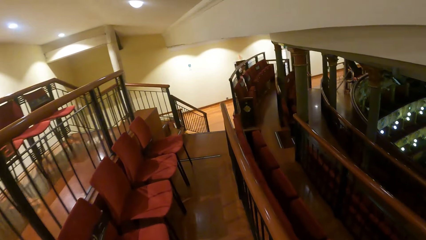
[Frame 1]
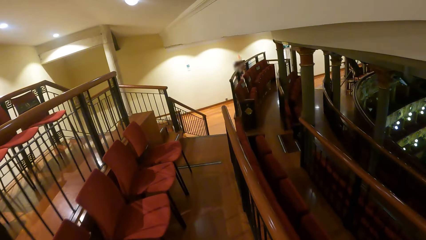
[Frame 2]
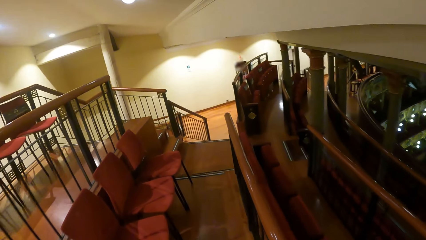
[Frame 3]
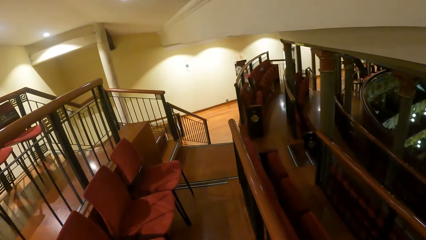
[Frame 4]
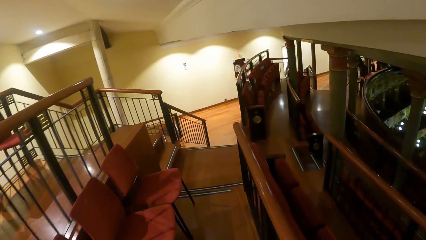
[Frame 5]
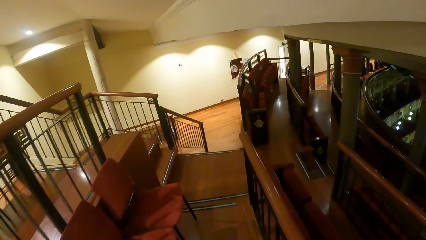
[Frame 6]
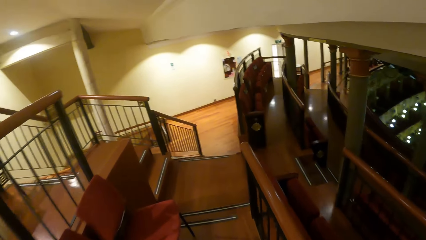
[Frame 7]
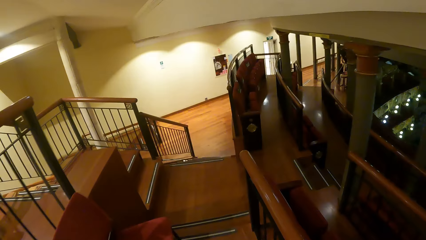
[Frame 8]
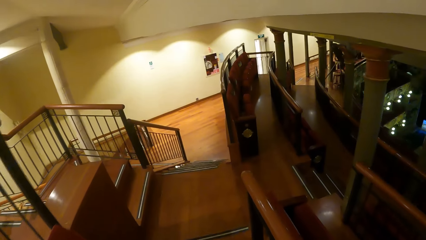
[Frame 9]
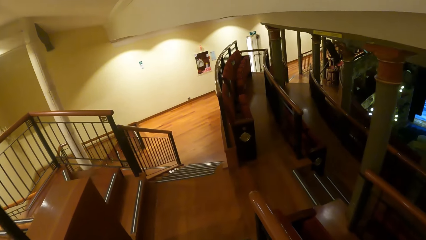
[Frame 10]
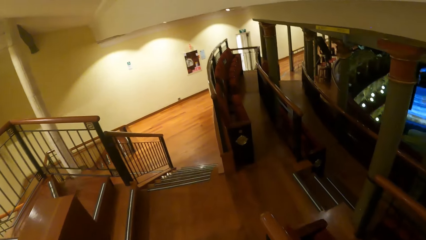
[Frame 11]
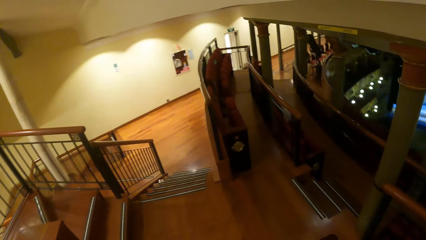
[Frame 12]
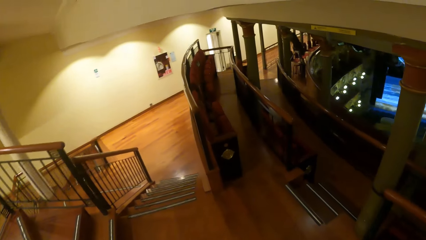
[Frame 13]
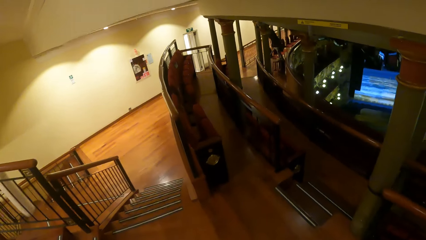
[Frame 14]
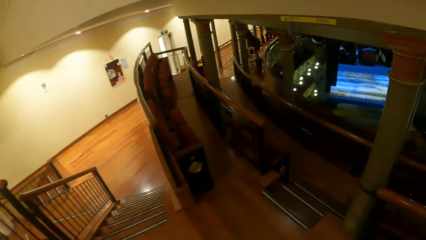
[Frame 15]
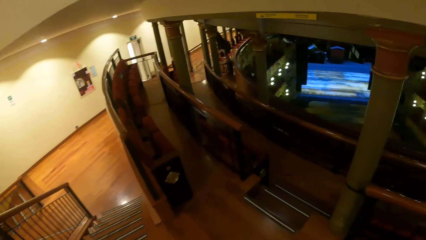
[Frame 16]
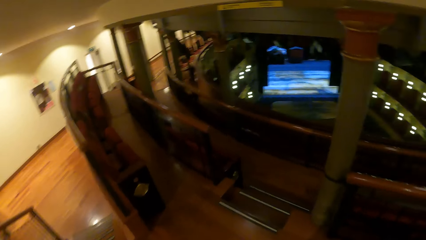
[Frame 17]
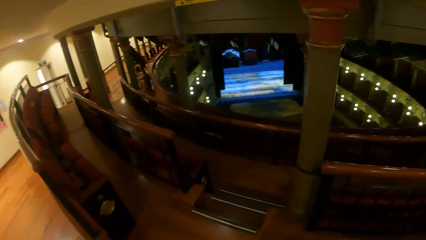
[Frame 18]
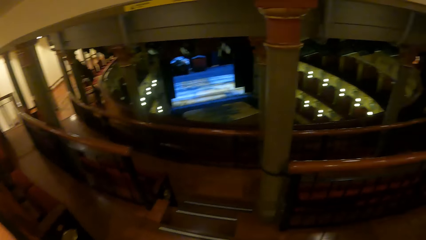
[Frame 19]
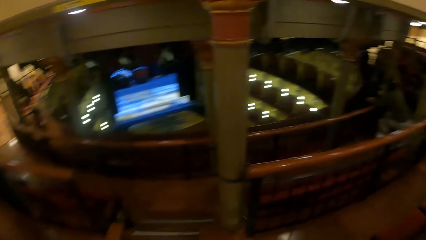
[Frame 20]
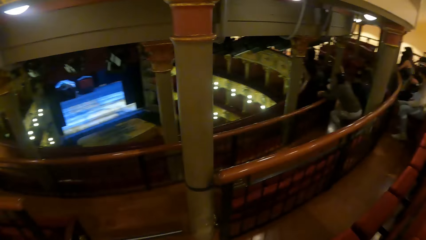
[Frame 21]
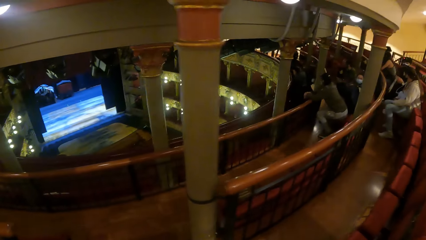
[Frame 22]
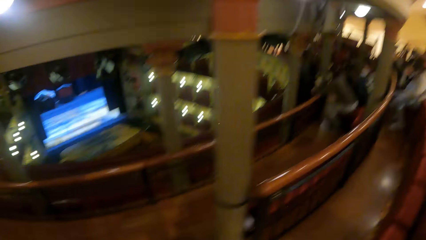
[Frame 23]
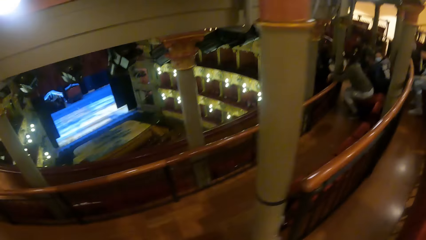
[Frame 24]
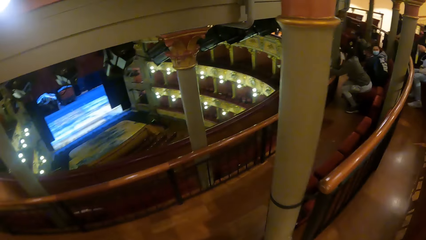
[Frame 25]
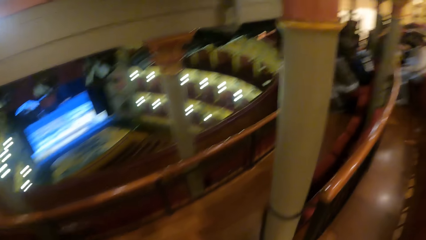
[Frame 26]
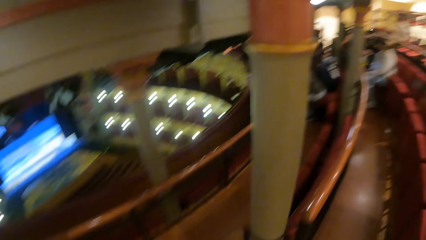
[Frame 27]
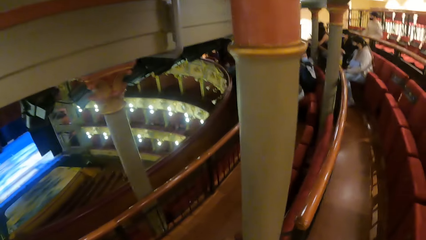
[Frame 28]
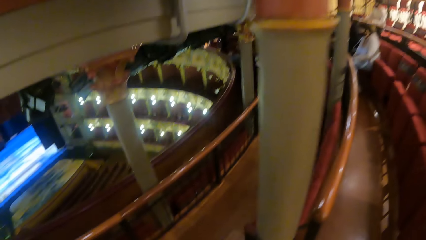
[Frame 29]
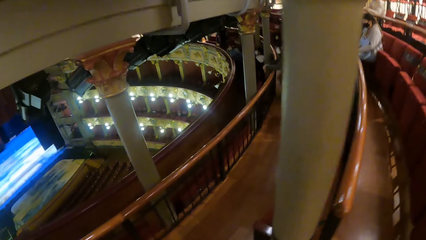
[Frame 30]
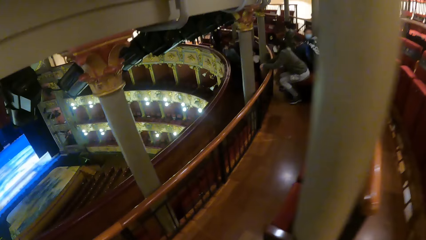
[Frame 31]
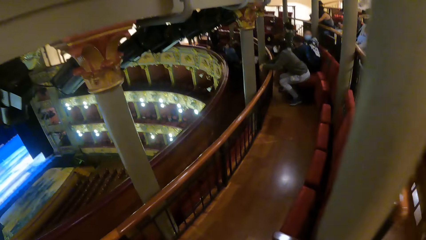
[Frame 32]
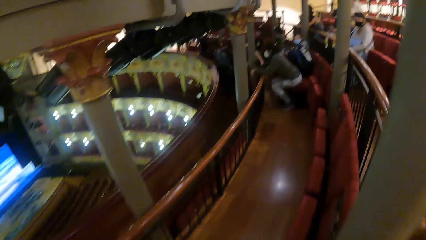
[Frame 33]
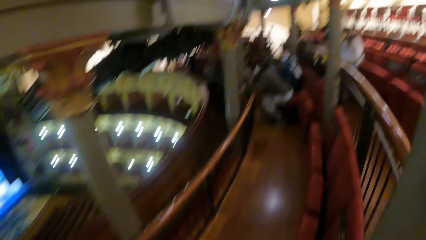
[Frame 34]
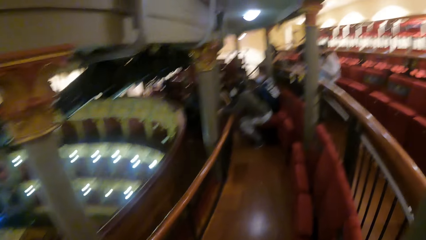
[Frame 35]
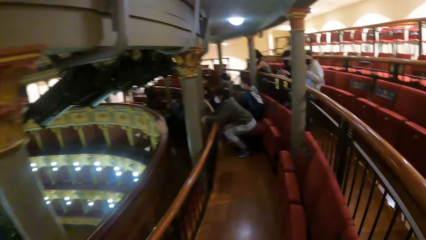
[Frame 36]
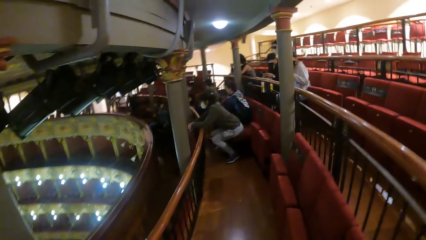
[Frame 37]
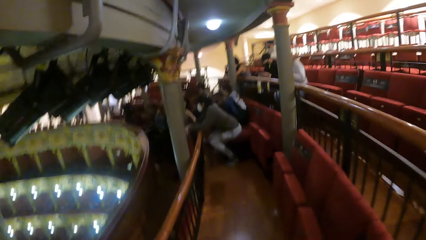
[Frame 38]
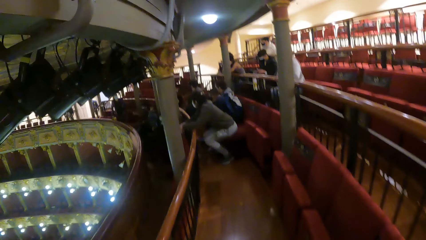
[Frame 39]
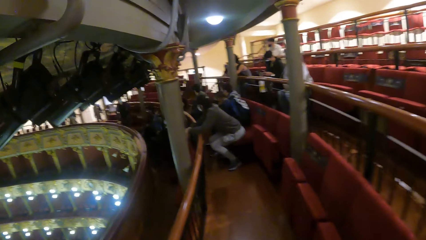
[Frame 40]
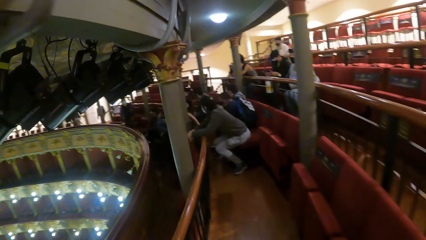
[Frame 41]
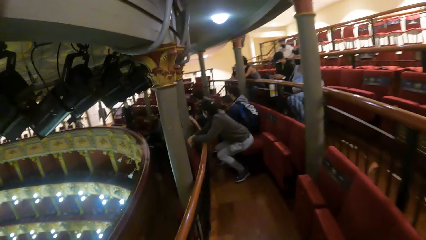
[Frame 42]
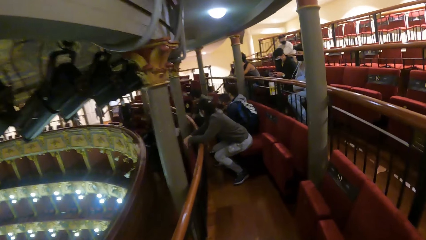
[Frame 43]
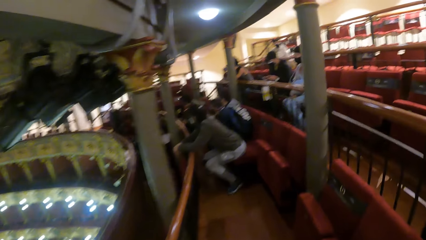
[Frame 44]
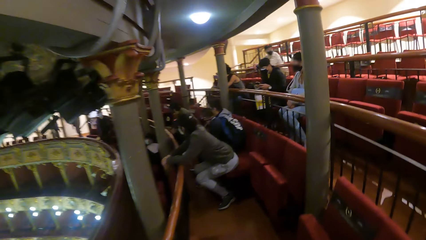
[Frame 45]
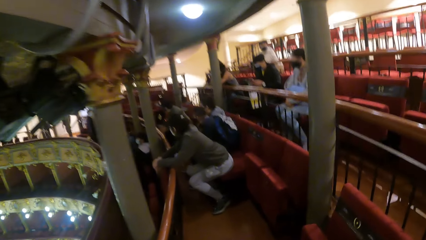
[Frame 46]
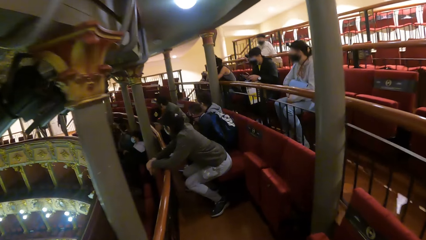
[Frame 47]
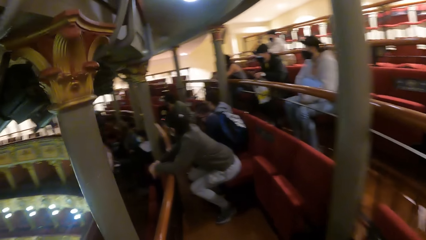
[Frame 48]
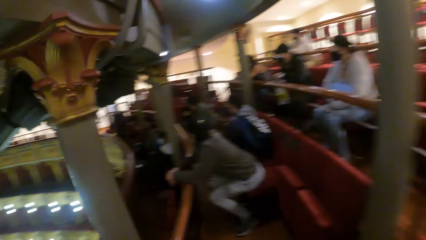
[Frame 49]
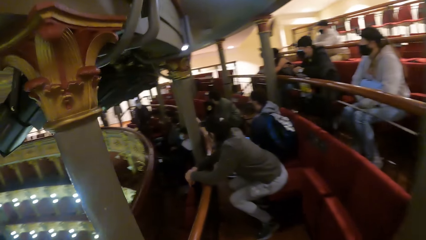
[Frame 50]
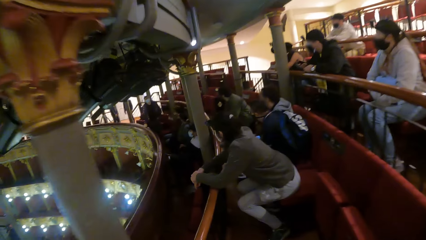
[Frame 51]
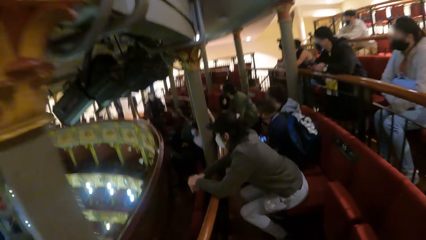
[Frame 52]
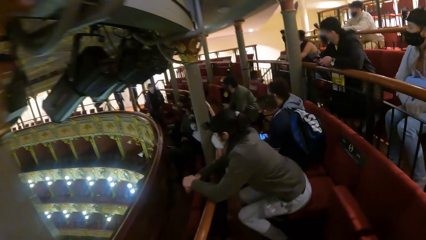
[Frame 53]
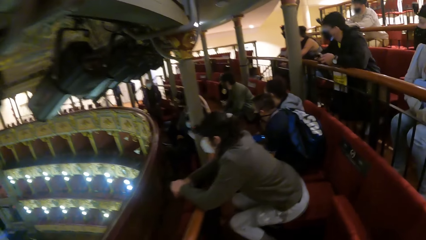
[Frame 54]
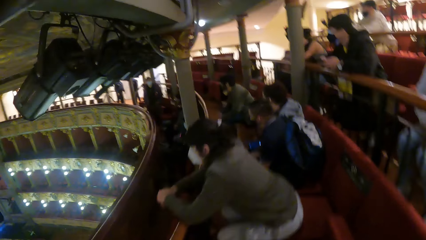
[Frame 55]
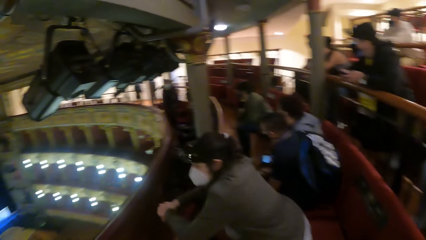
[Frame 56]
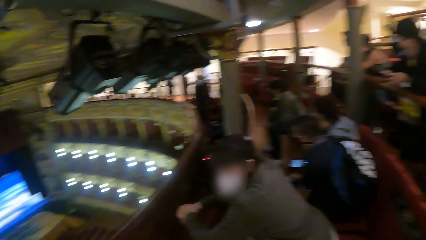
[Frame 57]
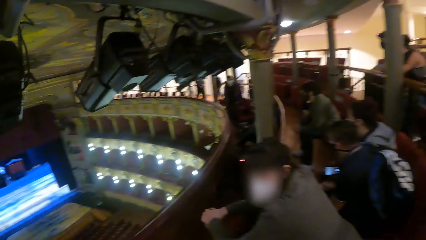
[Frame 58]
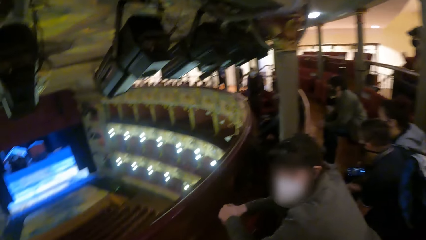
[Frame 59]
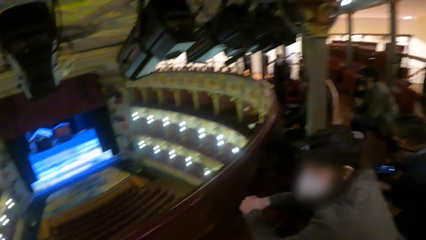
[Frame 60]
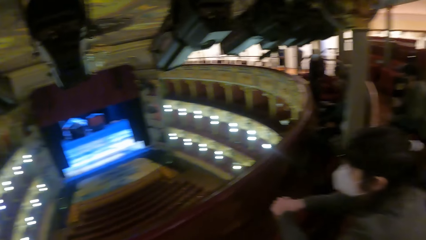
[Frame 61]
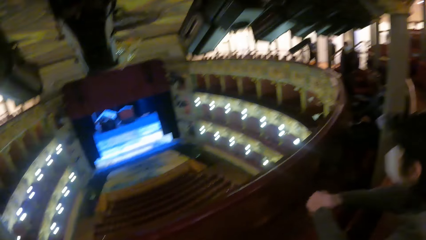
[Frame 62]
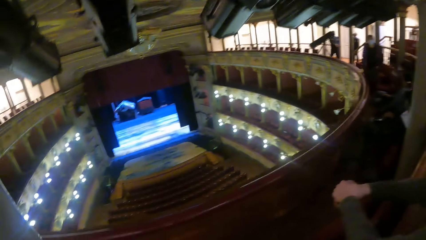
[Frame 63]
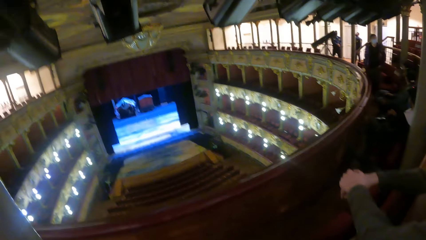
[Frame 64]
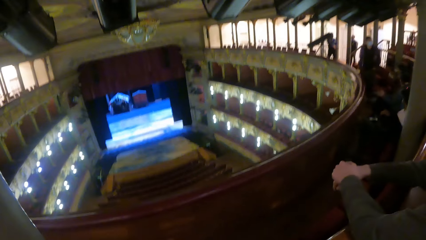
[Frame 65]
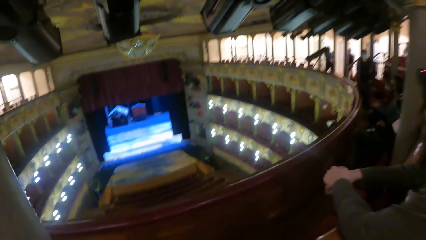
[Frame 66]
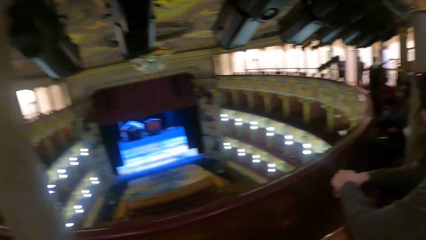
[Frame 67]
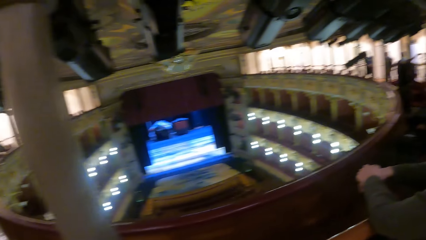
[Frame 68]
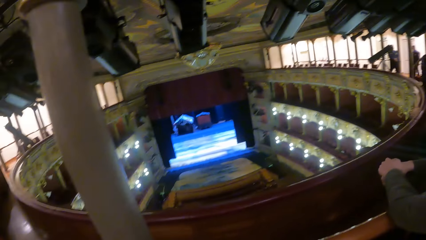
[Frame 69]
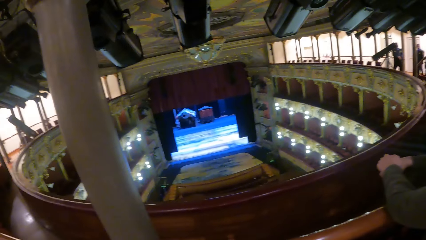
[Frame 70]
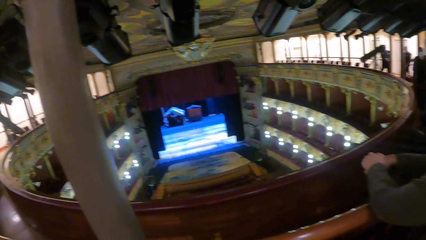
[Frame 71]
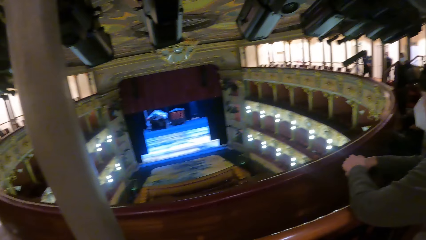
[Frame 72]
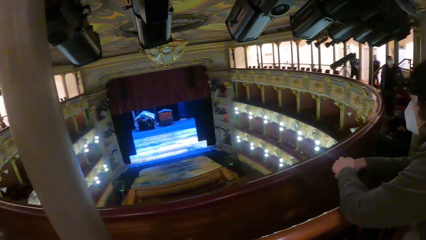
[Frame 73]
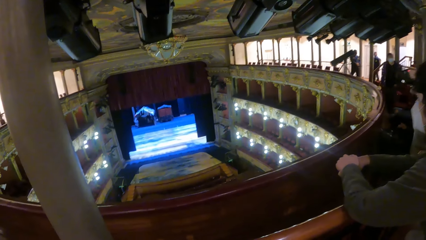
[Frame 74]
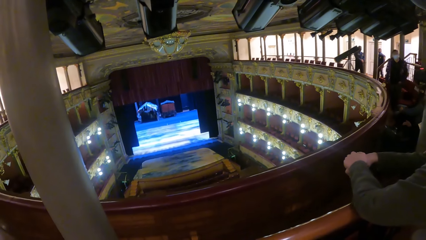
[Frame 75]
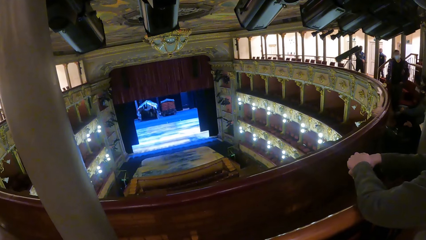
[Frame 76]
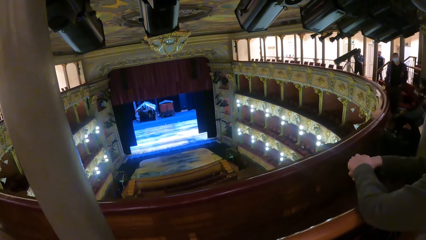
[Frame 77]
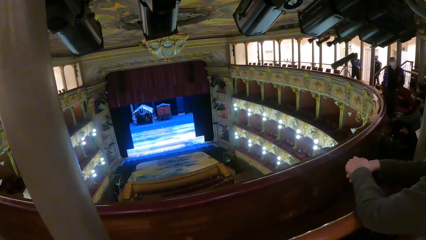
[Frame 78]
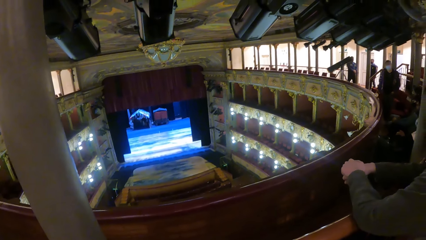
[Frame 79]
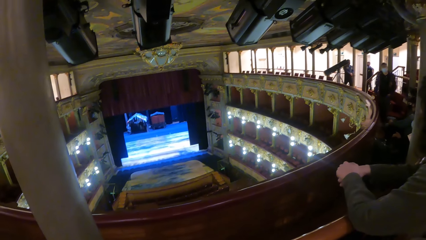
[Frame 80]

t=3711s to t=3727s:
The camera wearer walks down the stairs. They walk in the auditorium. The man presses the phone with his hands. A woman presses a phone with her hands. The camera wearer sits on the chair in the auditorium. They look around the auditorium.
